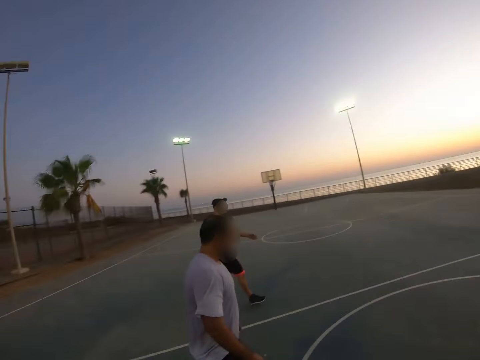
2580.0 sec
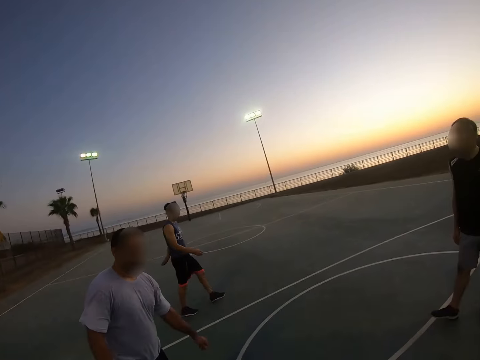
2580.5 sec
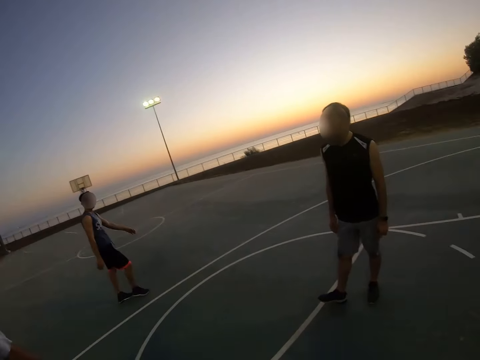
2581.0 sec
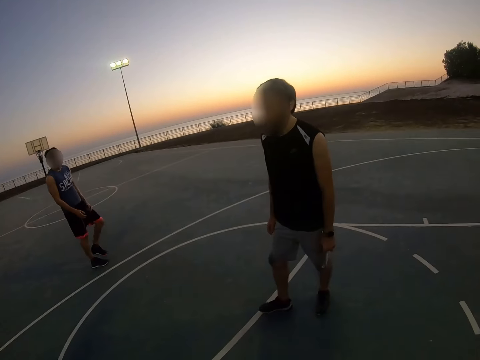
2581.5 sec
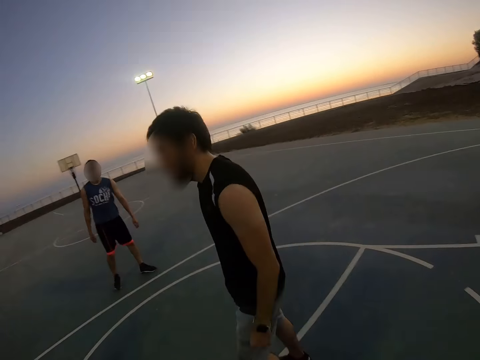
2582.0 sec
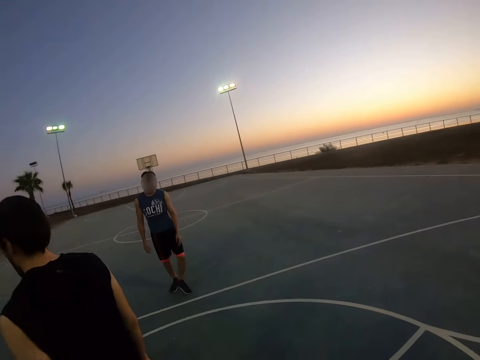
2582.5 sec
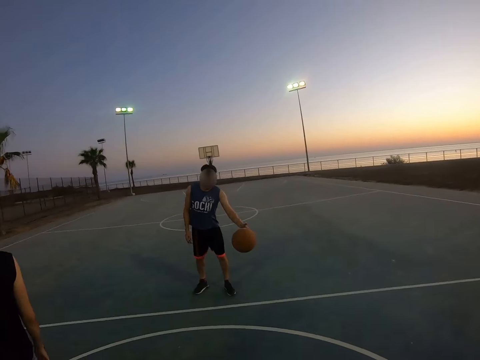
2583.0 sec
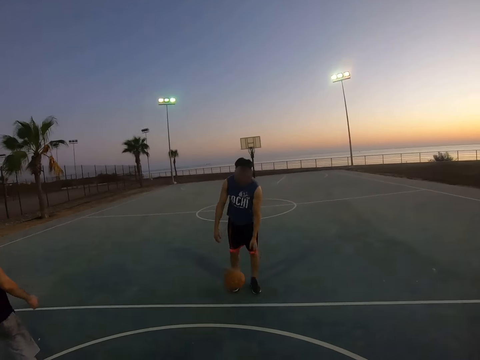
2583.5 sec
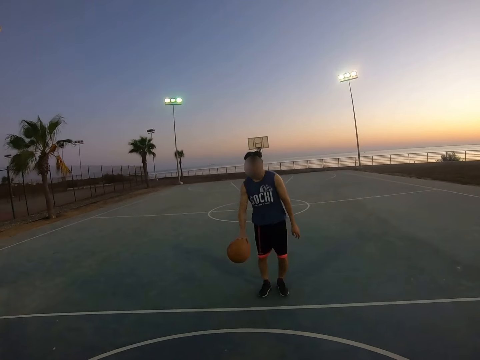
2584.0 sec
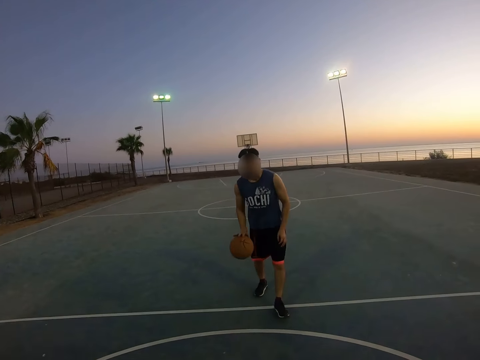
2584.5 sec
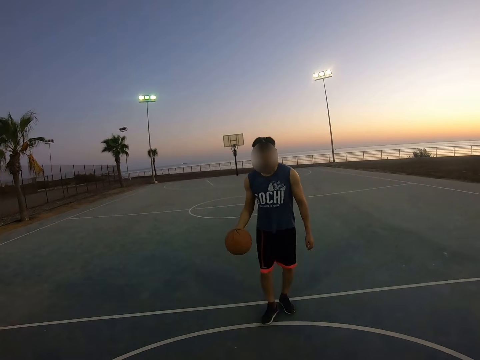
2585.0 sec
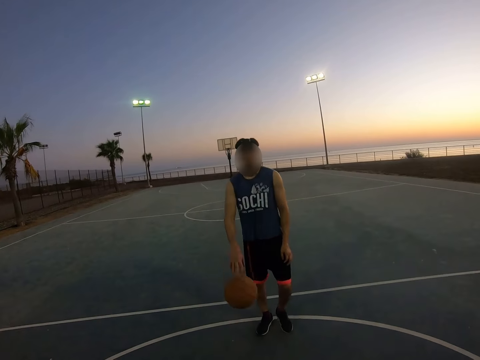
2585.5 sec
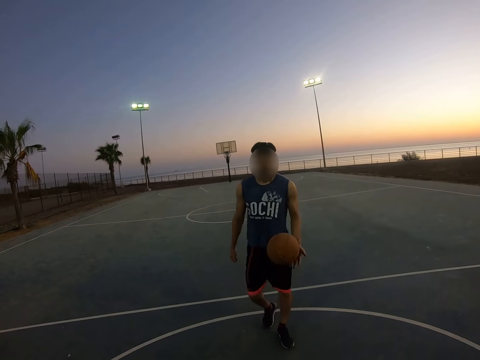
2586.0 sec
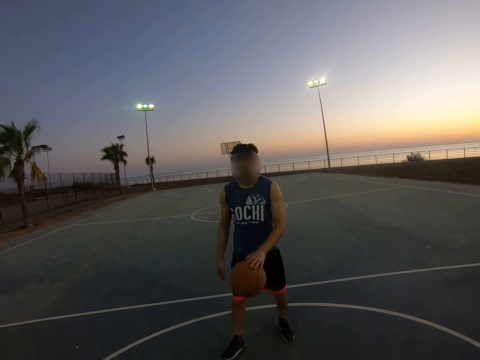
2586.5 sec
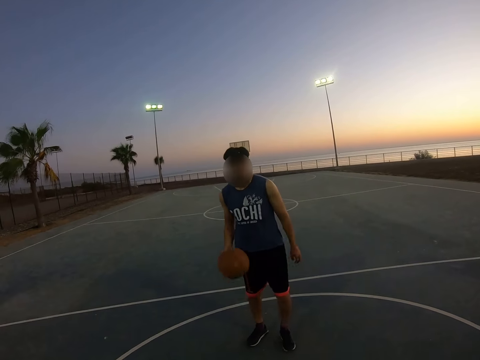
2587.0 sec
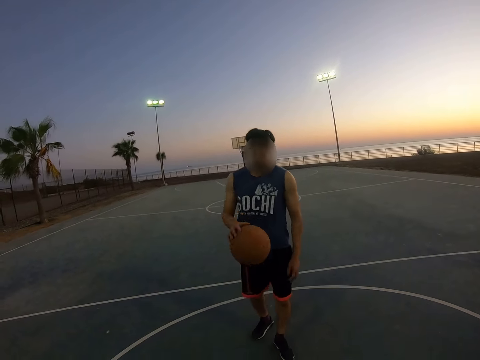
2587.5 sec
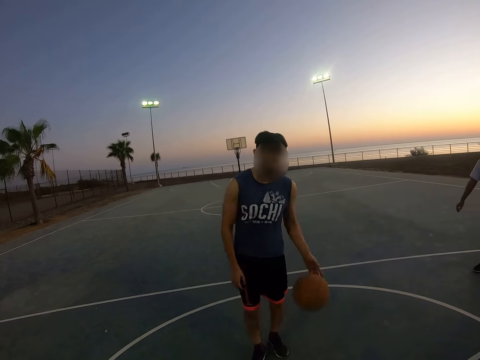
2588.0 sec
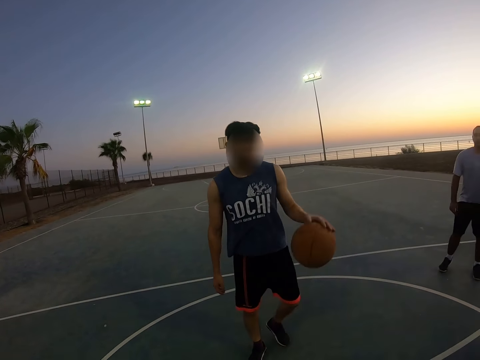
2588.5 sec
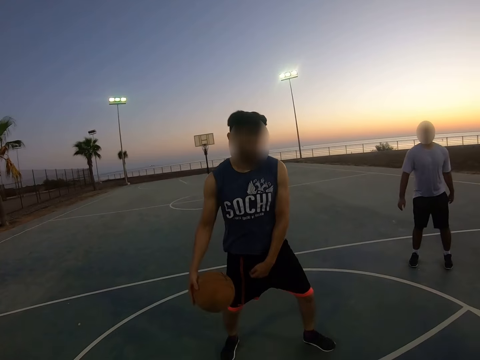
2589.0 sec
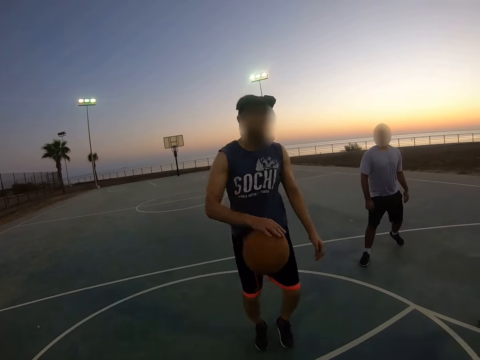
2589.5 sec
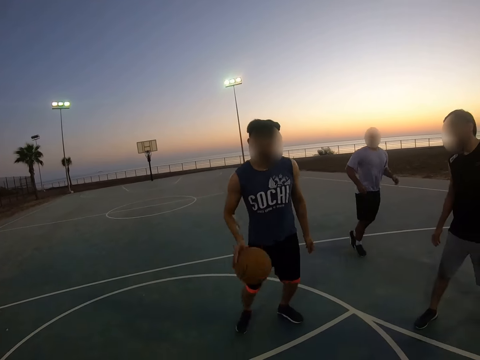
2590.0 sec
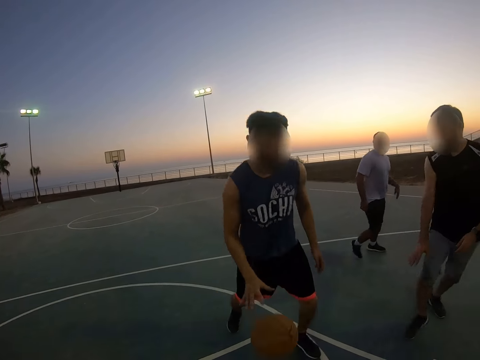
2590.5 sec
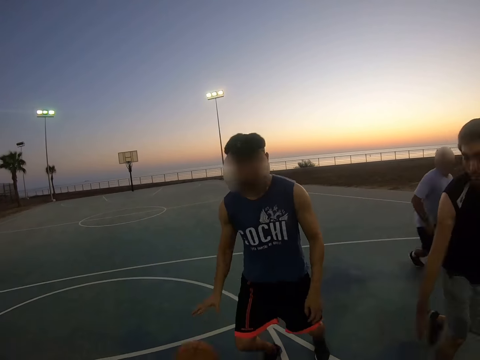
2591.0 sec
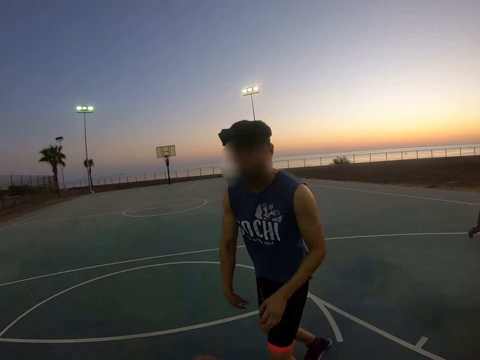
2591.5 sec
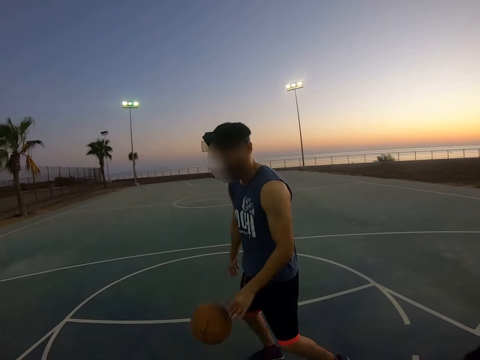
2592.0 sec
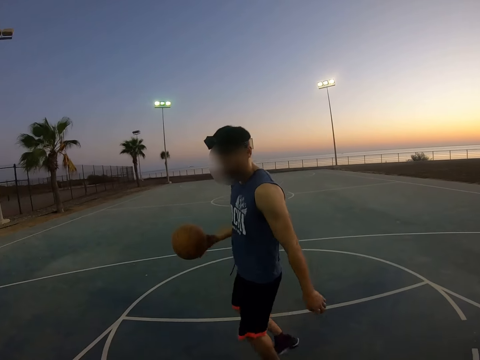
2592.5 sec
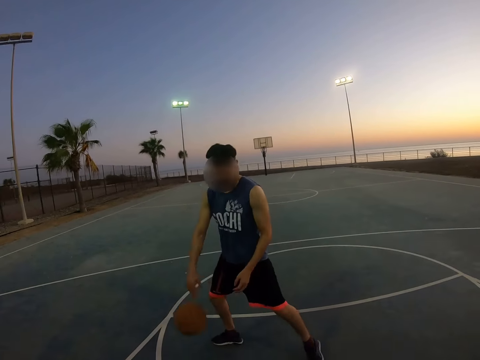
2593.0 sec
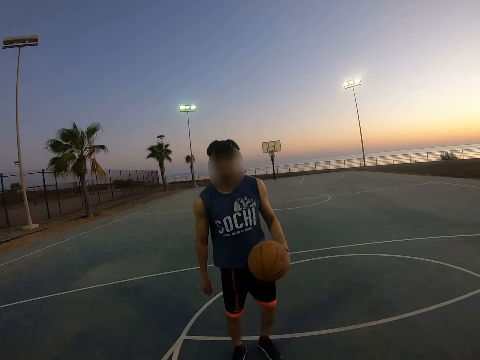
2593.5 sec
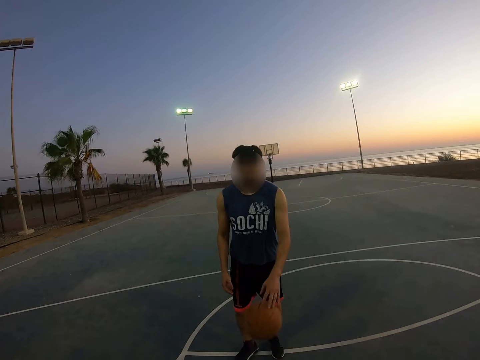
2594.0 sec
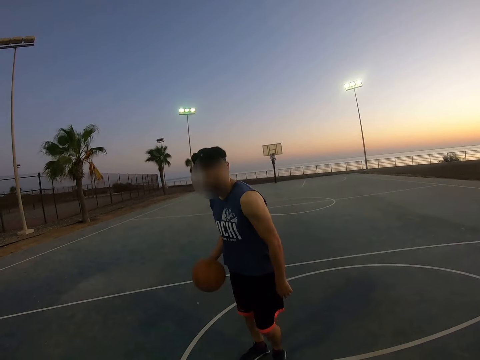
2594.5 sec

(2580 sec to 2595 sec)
A man walks. Another man walks. A third man walks. The camera wearer throws the ball to the second man. The second man bounces the ball.

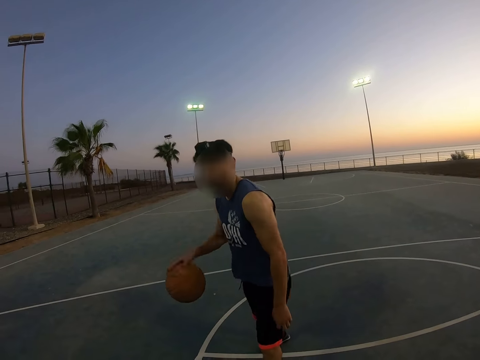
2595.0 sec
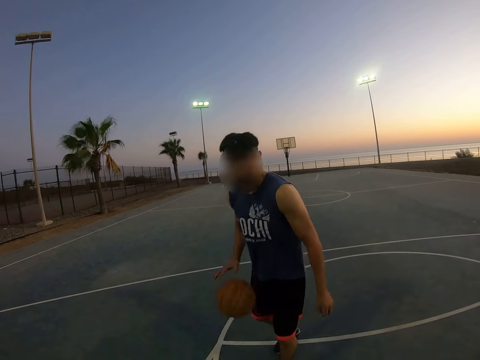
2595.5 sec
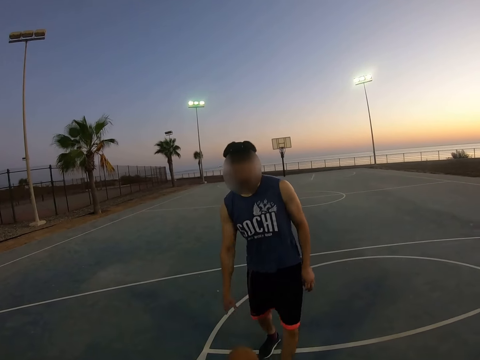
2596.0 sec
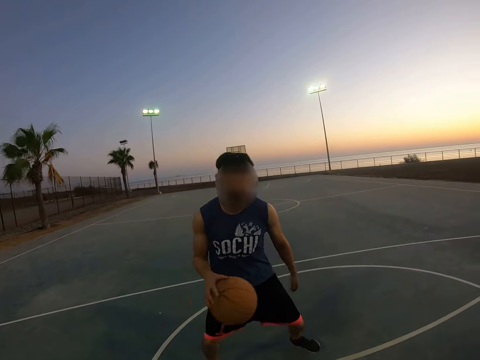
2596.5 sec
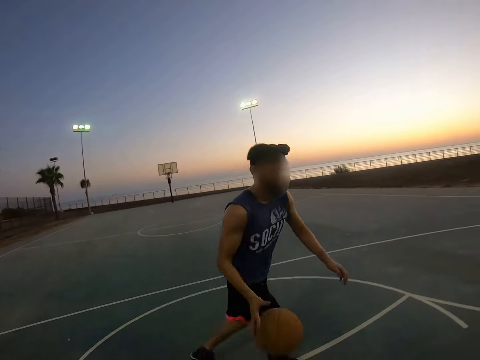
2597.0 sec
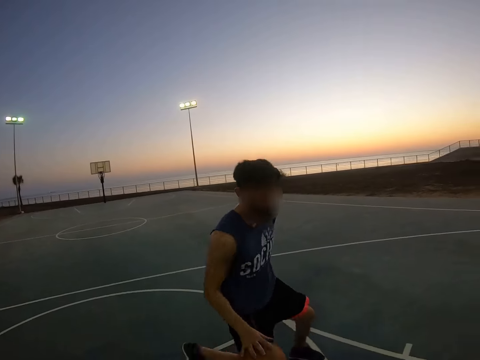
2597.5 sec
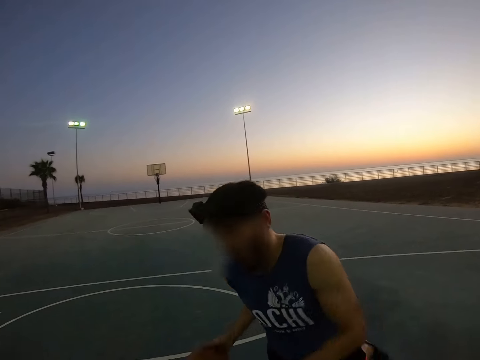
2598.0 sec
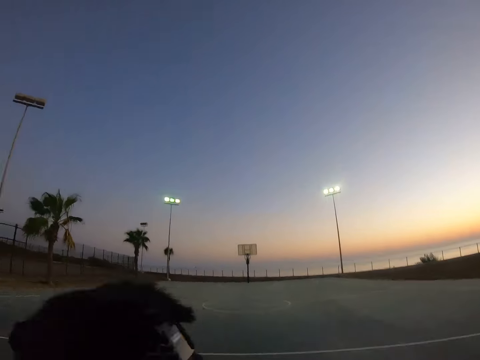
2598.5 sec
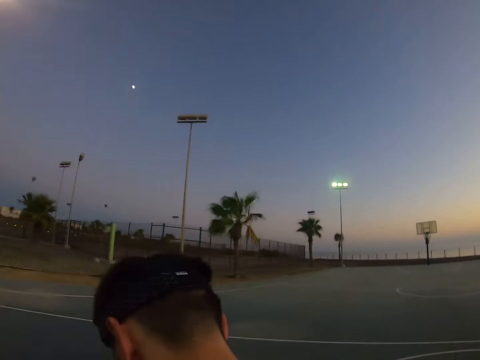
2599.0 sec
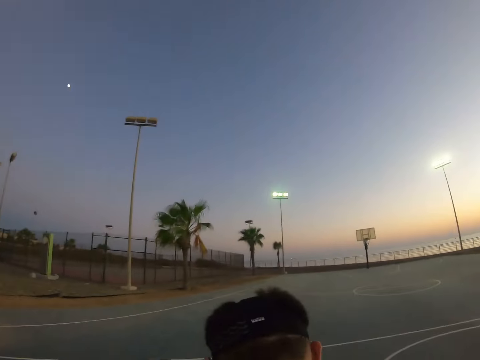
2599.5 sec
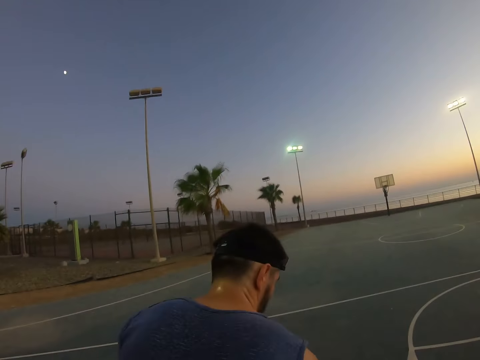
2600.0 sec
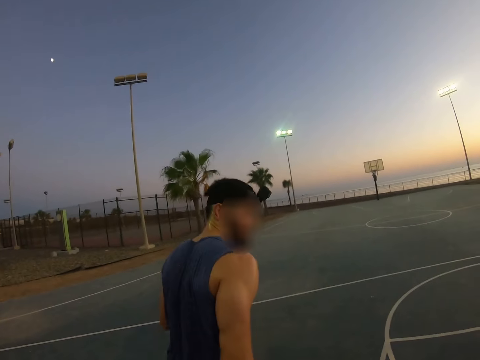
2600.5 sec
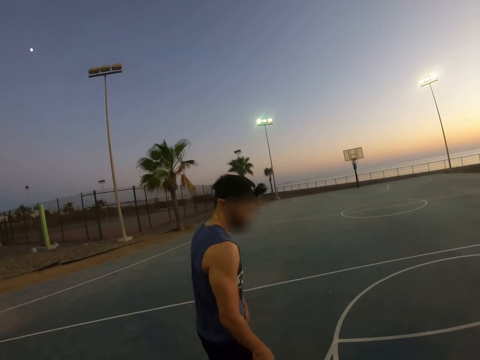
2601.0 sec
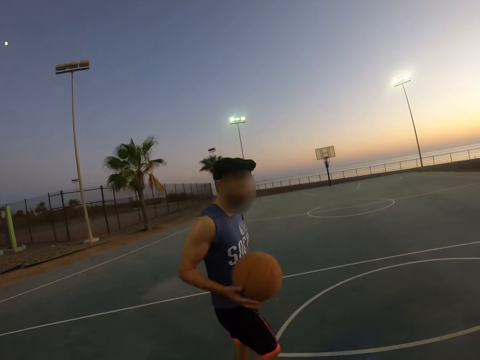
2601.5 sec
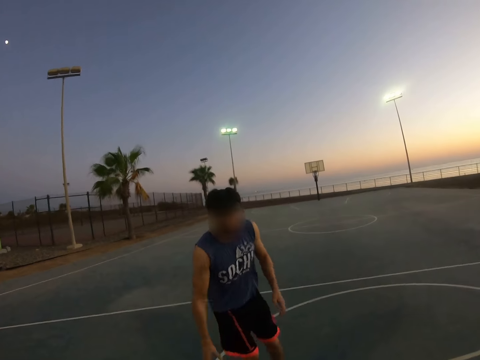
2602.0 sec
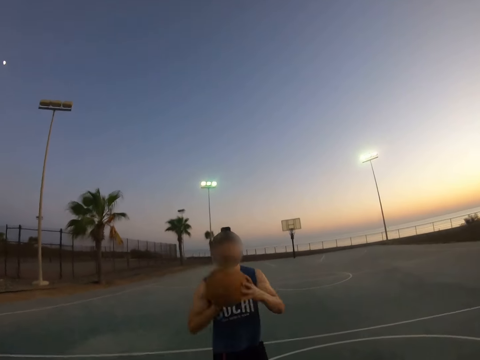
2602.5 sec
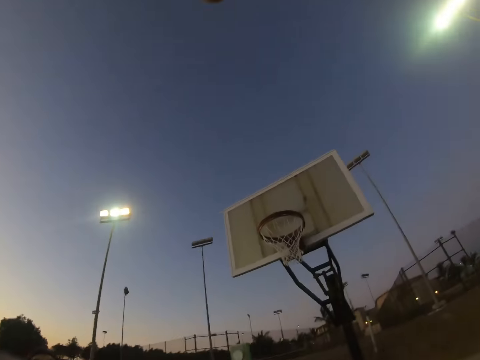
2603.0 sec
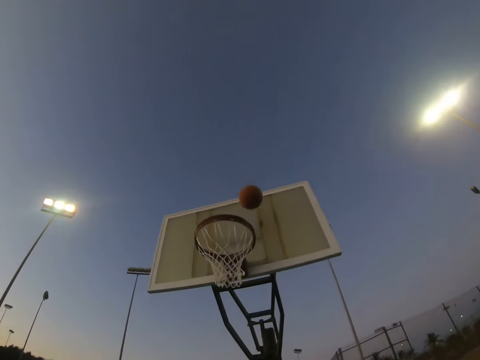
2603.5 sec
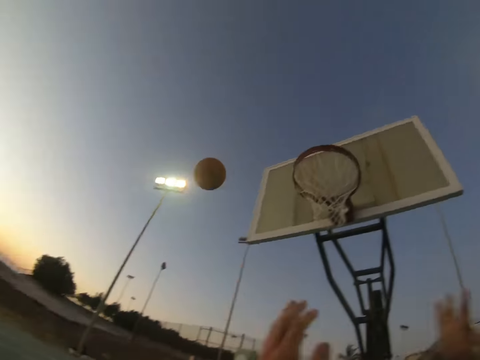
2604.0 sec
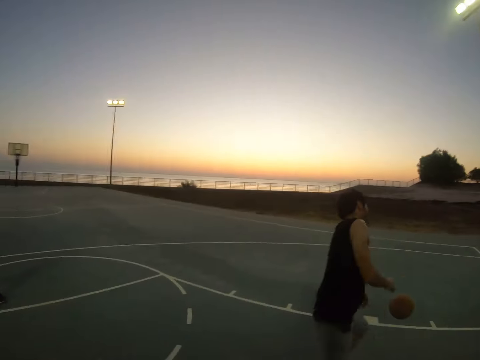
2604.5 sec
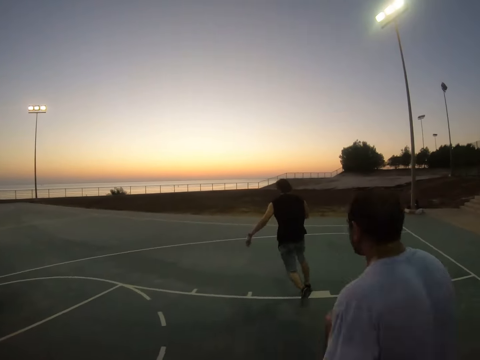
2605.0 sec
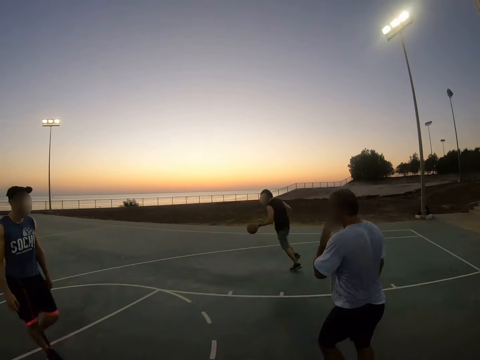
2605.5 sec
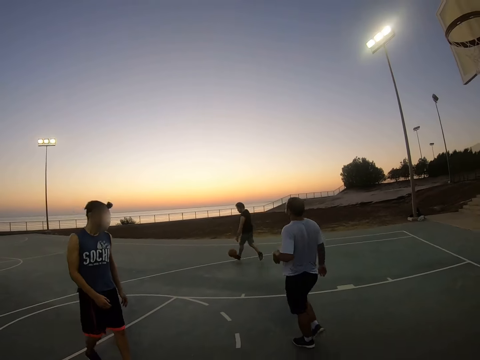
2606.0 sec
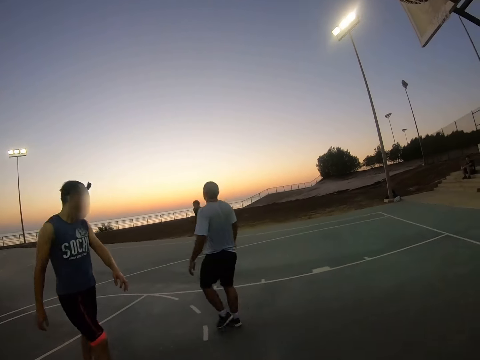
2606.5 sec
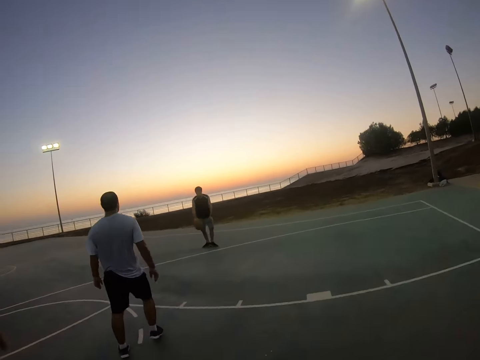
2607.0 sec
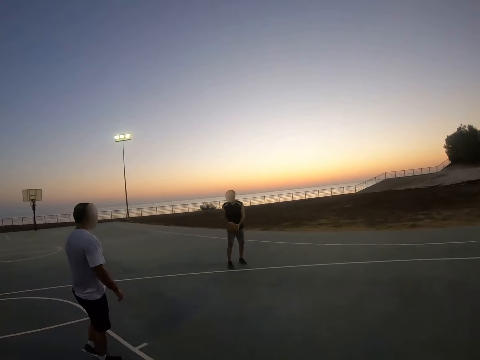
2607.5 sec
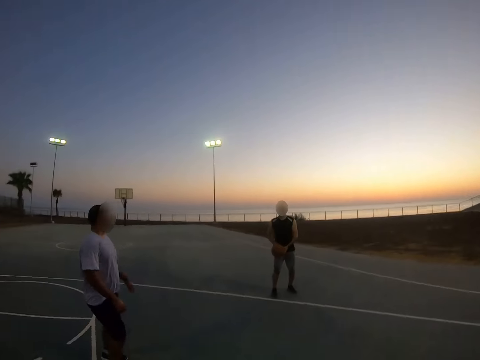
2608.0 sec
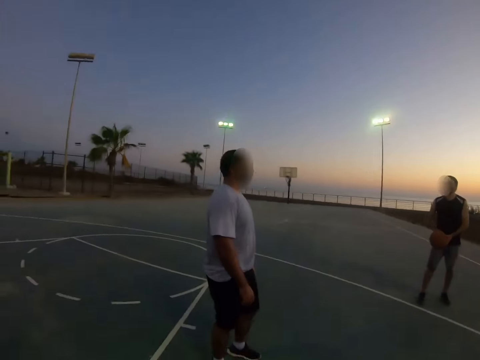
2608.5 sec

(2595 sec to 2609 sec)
A man throws the ball to the field goal. Another man bounces the ball.
